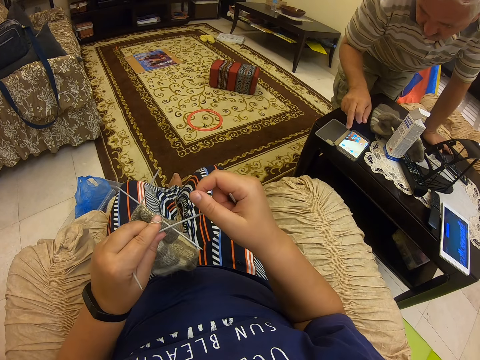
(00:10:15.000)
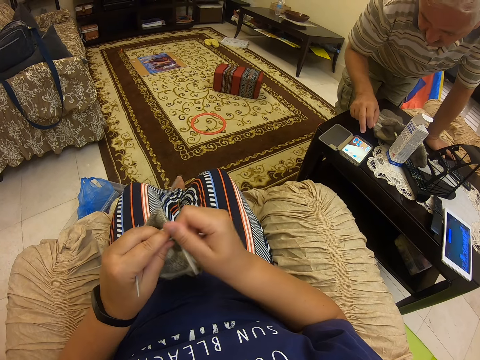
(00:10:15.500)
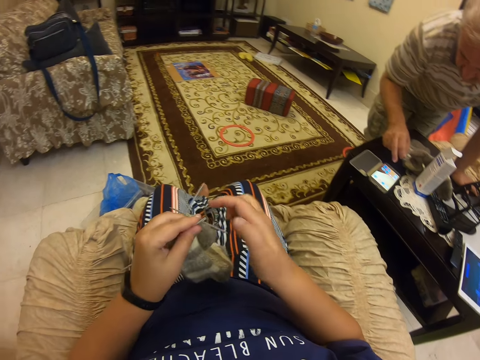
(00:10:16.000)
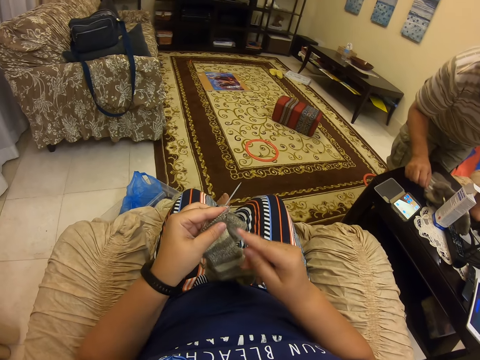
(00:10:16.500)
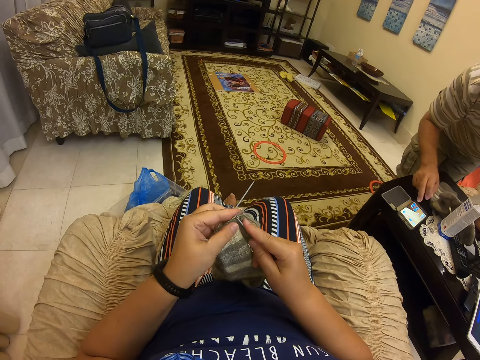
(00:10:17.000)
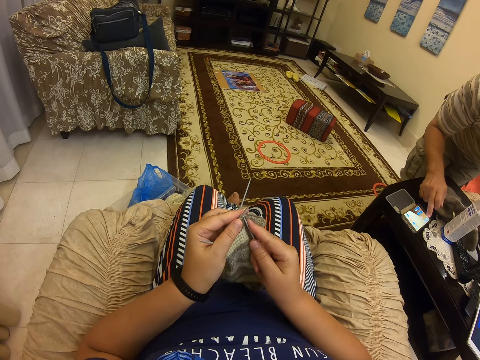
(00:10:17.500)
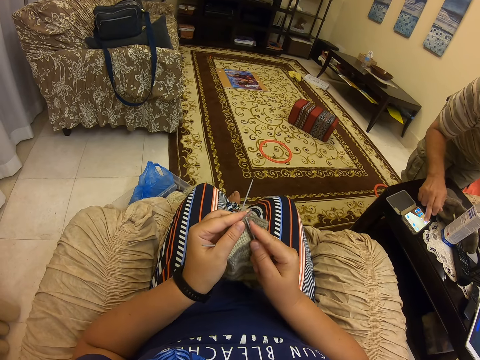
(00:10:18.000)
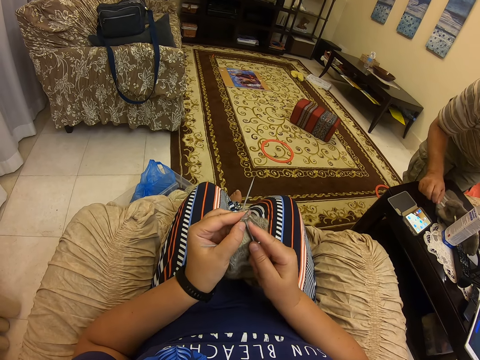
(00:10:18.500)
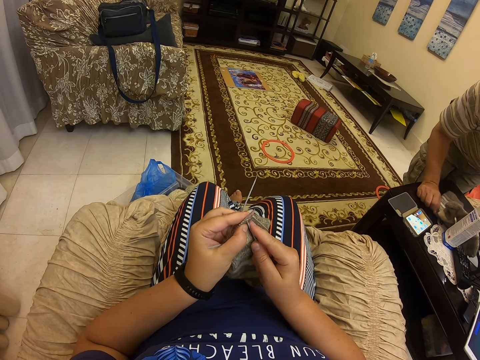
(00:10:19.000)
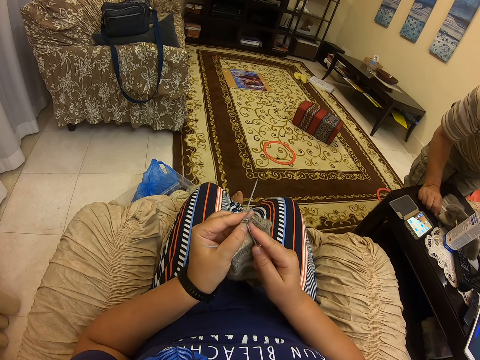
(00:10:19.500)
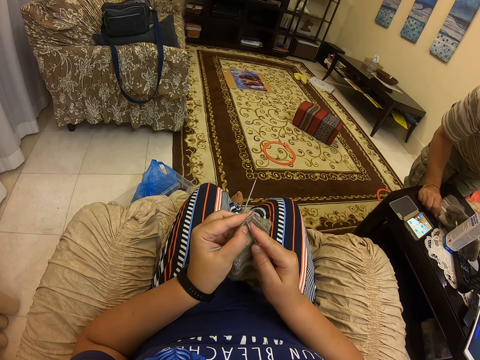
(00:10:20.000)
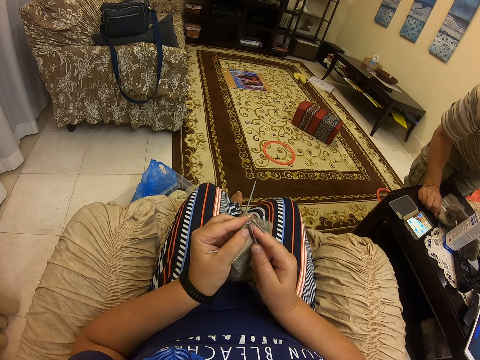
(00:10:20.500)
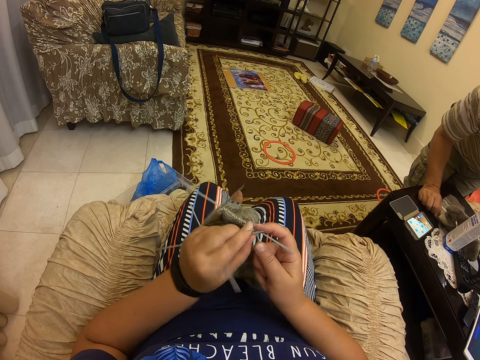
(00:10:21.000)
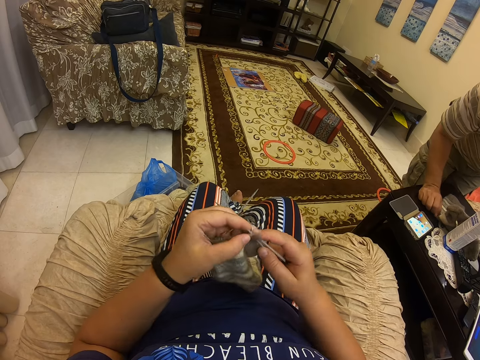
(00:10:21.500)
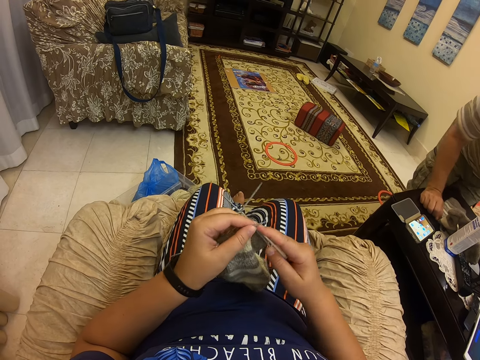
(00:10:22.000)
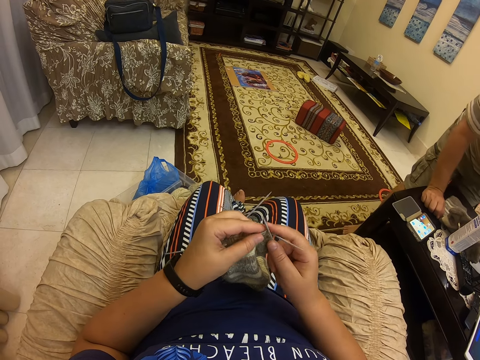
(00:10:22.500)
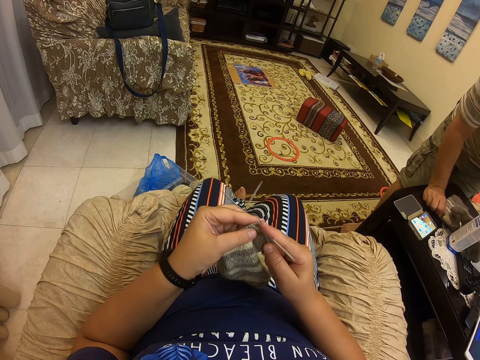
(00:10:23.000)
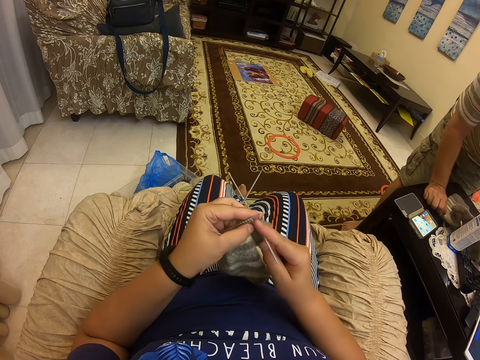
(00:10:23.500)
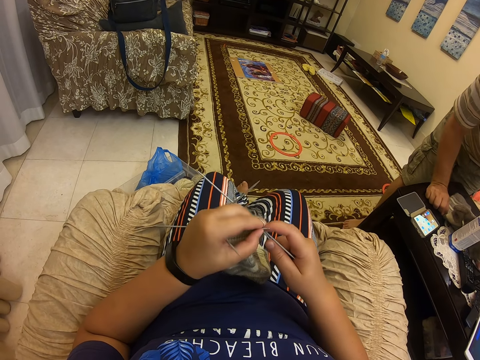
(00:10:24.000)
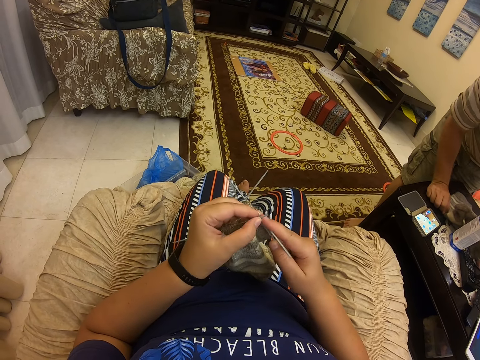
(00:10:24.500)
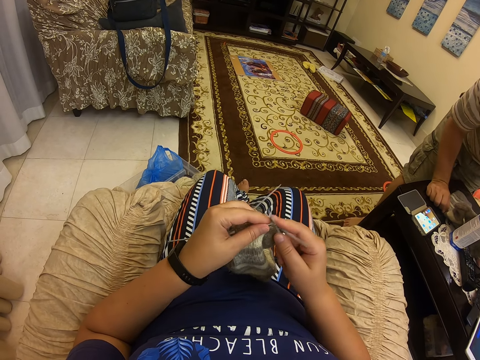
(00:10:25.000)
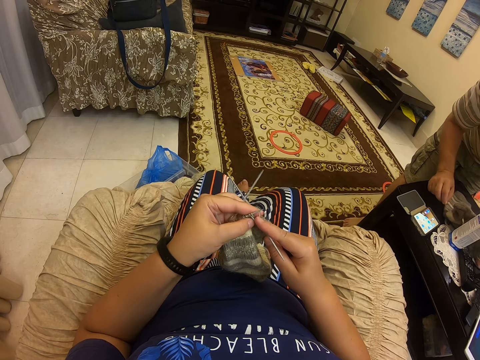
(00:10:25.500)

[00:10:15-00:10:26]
The camera wearer crochets the sweater with the crocheting needle. A man scrolls the cellphone. The camera wearer crochets the sweater with the crocheting needle.

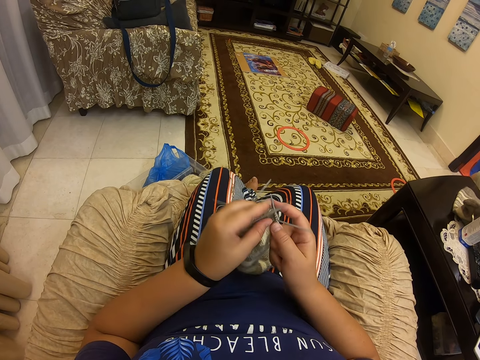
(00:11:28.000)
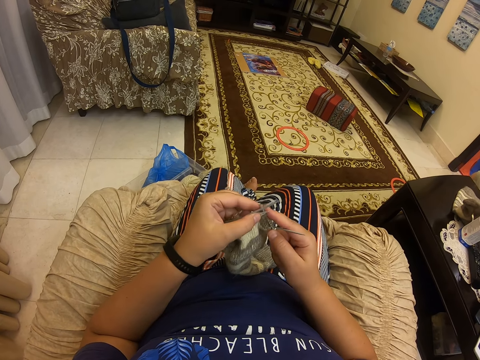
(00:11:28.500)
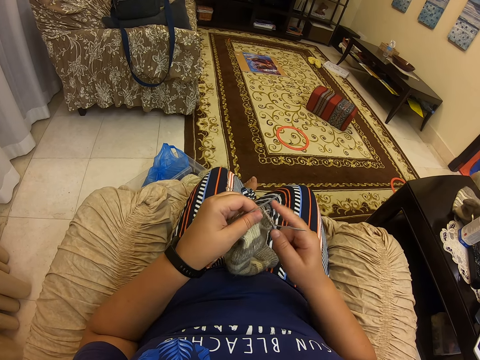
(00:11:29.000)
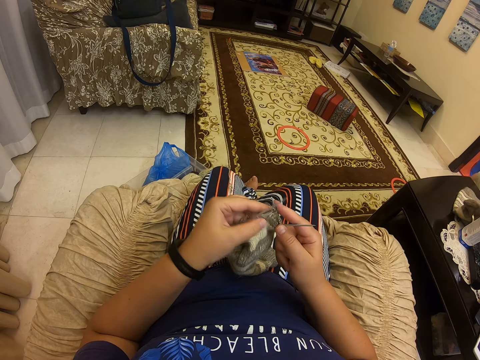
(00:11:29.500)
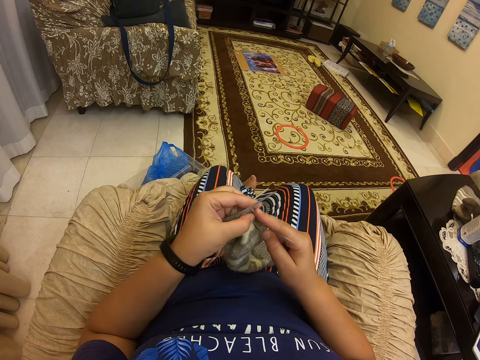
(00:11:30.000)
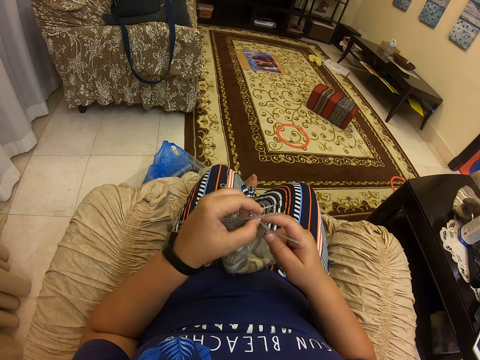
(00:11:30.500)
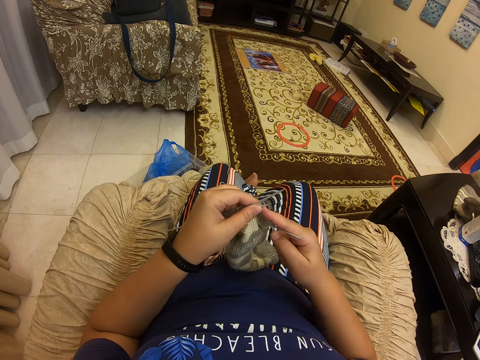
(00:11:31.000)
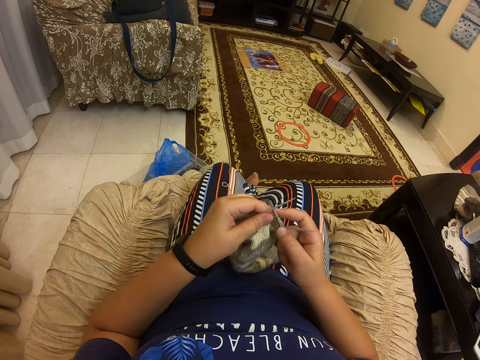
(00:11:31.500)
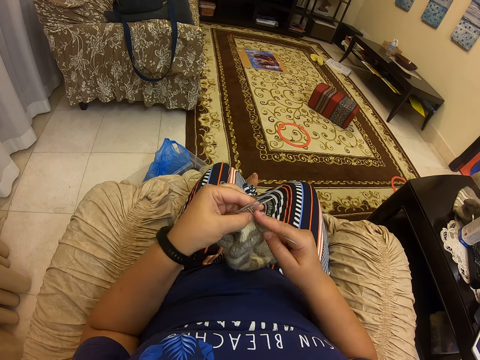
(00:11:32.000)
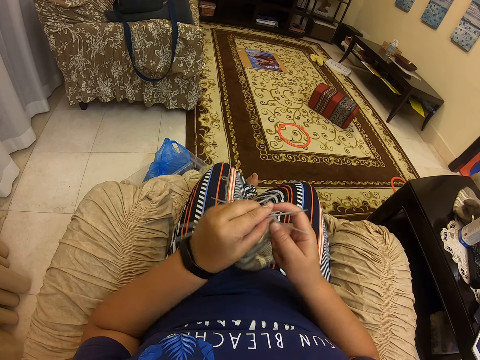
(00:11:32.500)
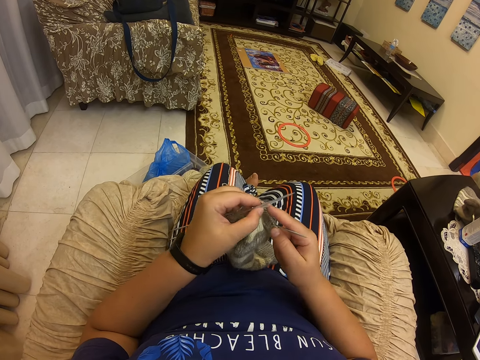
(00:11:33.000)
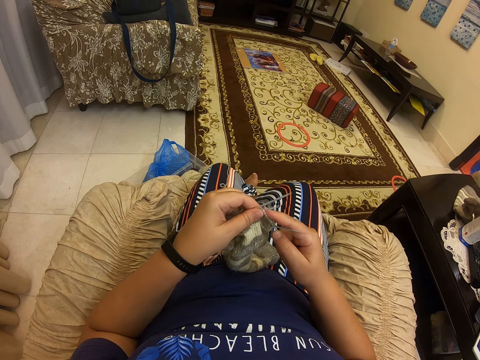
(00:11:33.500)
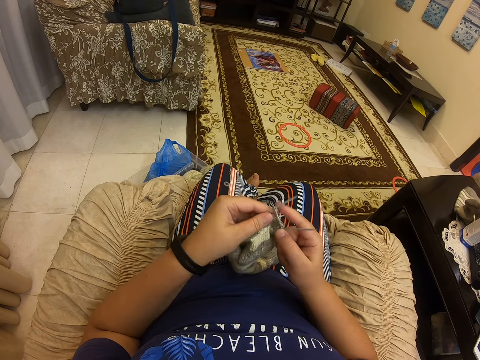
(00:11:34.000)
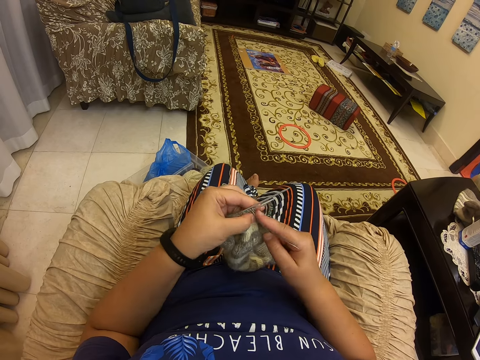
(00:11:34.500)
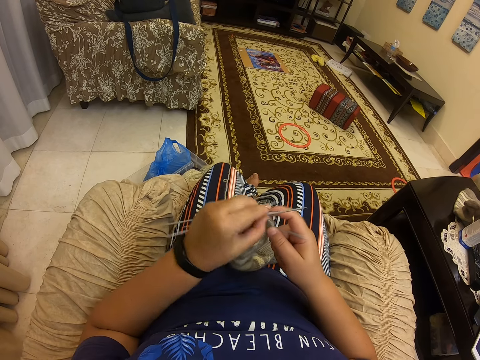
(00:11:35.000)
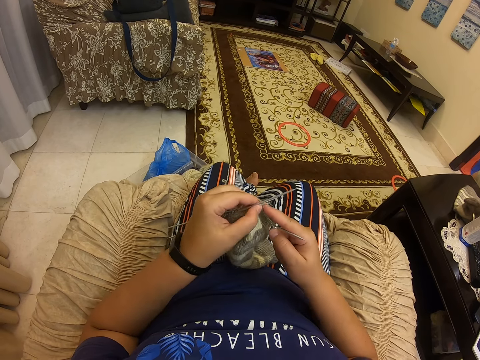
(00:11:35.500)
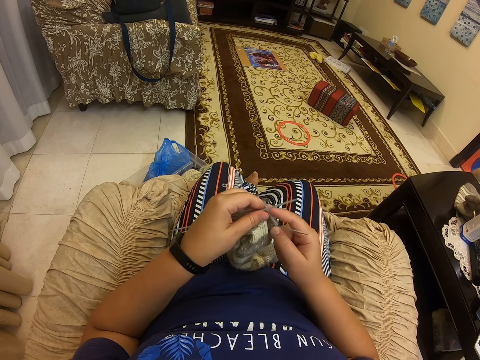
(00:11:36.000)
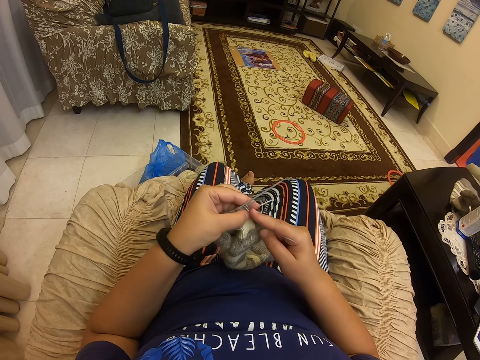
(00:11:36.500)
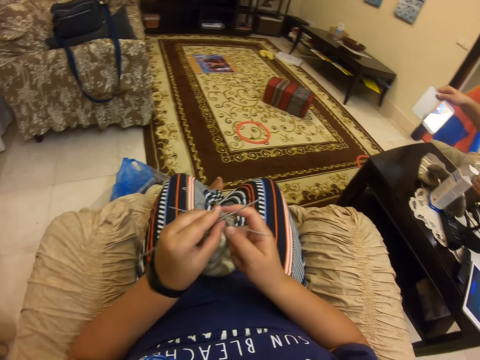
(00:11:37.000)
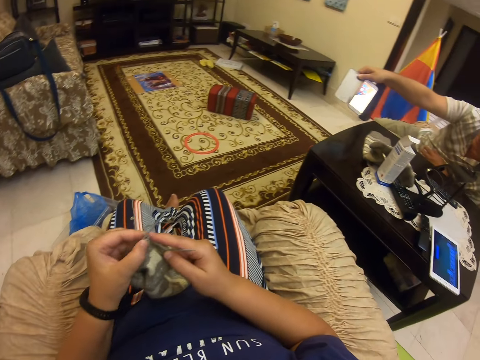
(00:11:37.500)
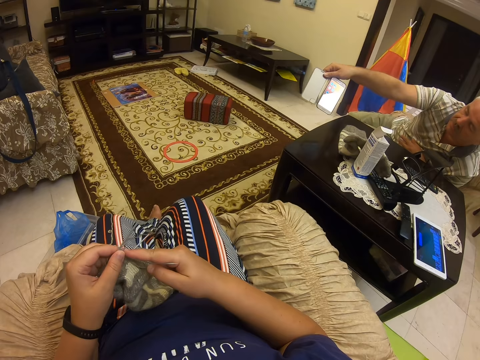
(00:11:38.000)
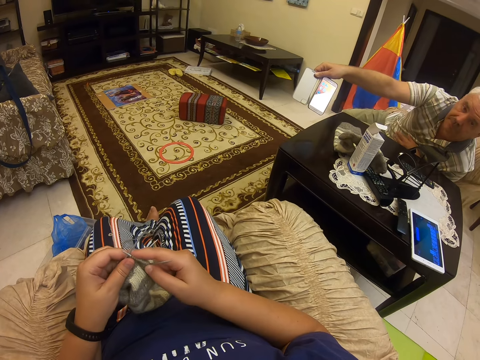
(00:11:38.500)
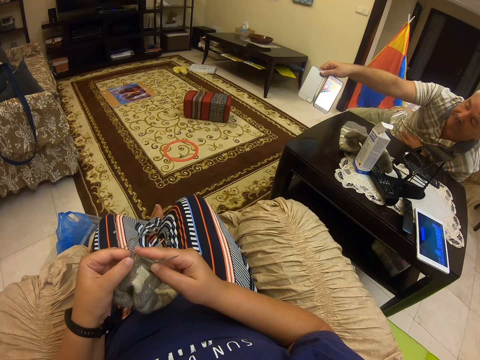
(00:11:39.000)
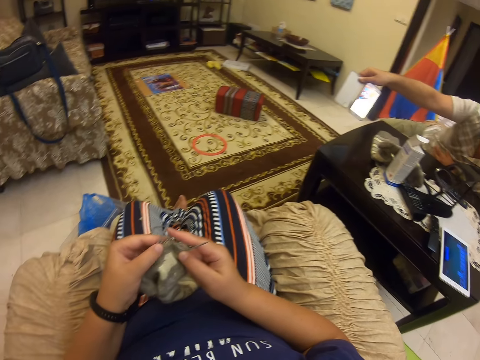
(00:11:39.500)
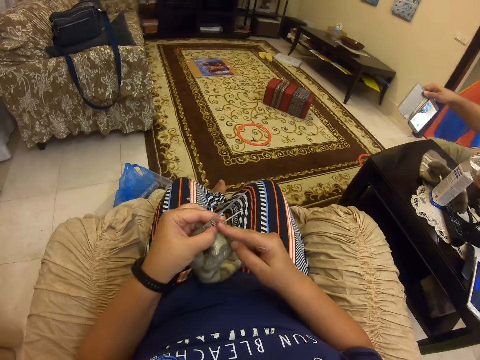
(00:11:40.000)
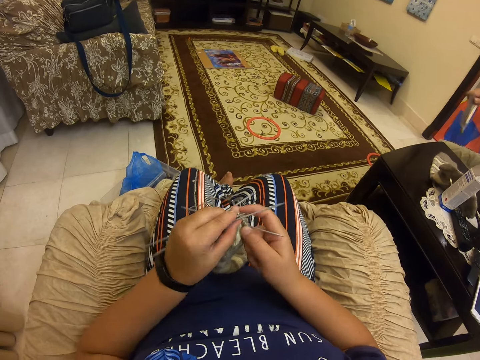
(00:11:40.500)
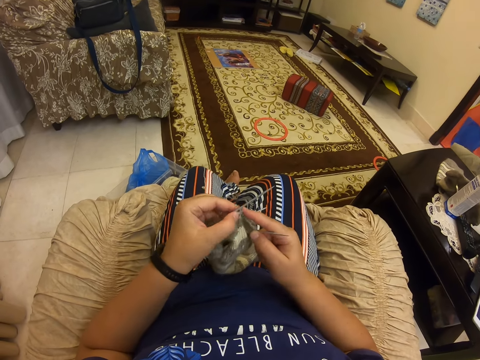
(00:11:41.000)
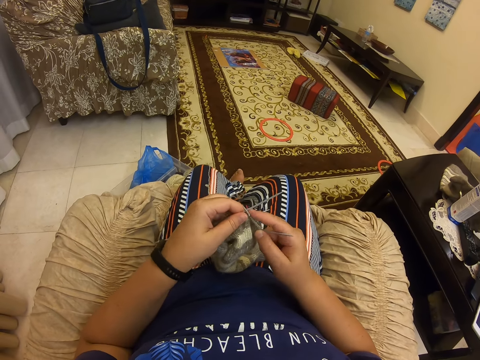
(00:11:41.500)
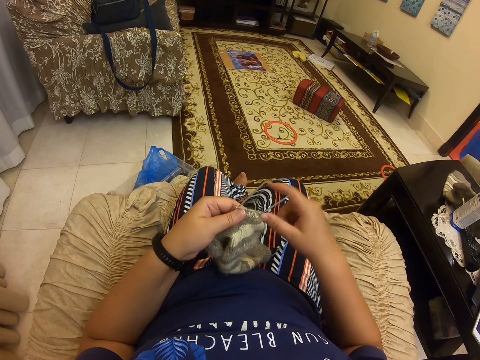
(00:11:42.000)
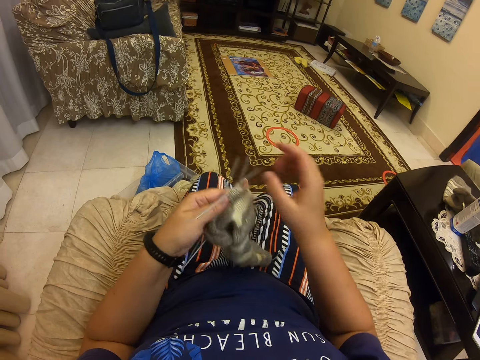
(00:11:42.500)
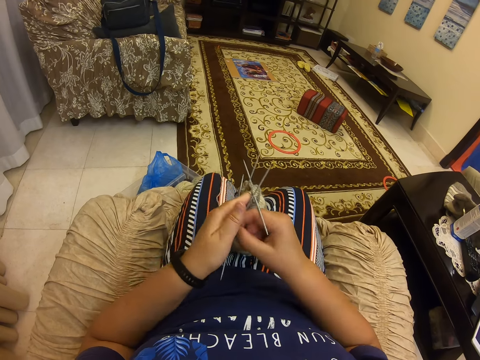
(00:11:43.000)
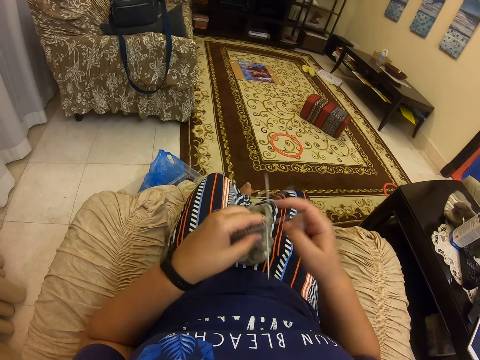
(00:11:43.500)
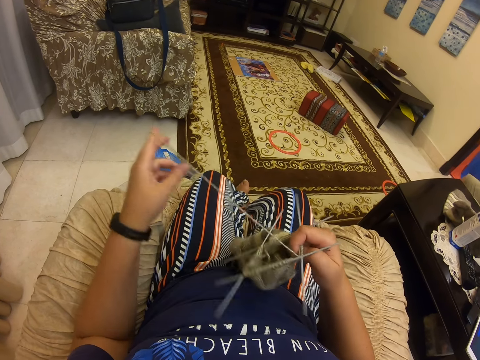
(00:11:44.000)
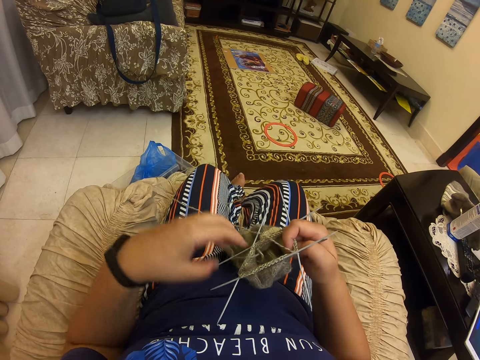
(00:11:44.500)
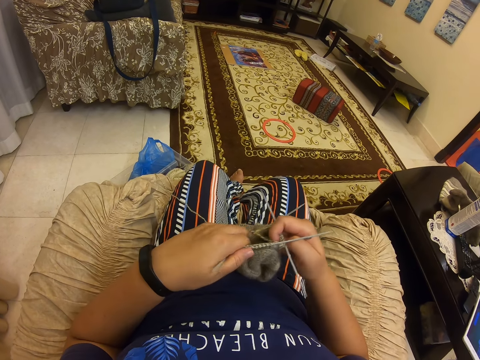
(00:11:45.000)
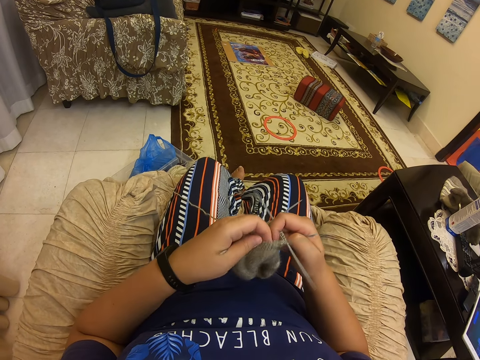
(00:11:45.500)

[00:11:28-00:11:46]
The camera wearer converses with a man. They crochet the sweater with the crocheting needle. The man shows a woman the cellphone. The camera wearer crochets the sweater with the crocheting needle.
